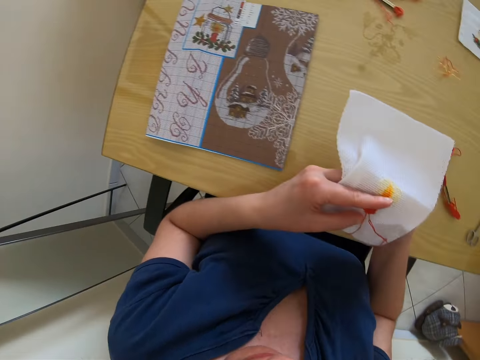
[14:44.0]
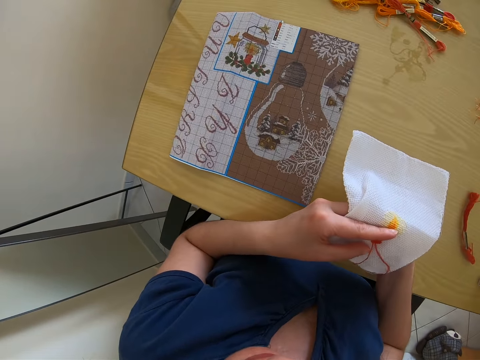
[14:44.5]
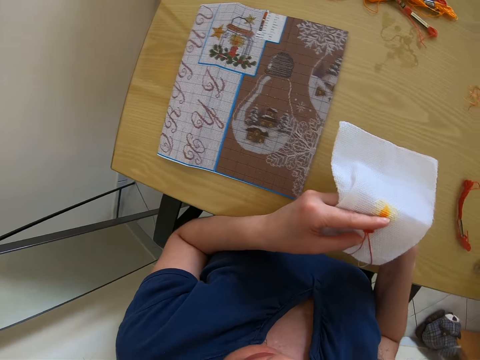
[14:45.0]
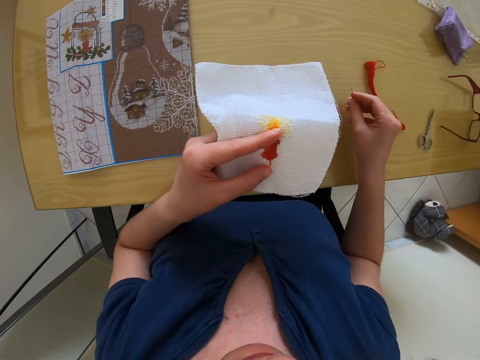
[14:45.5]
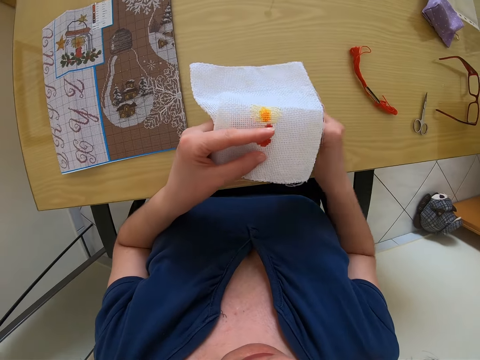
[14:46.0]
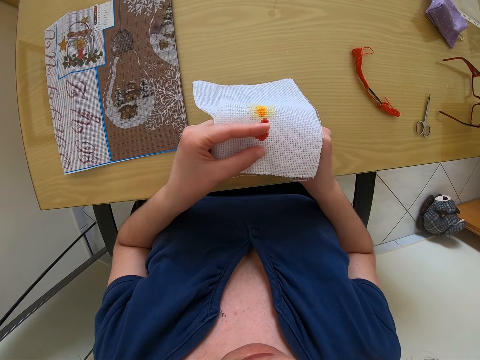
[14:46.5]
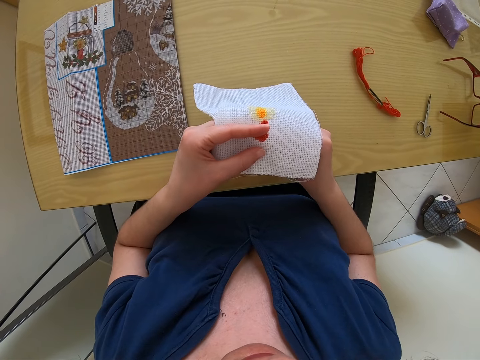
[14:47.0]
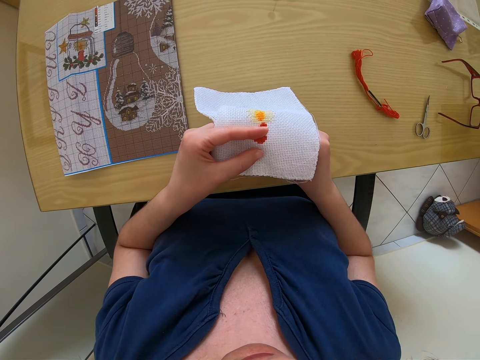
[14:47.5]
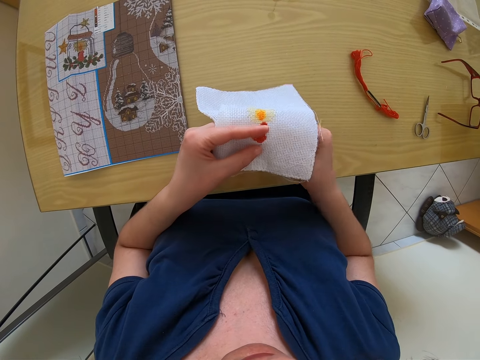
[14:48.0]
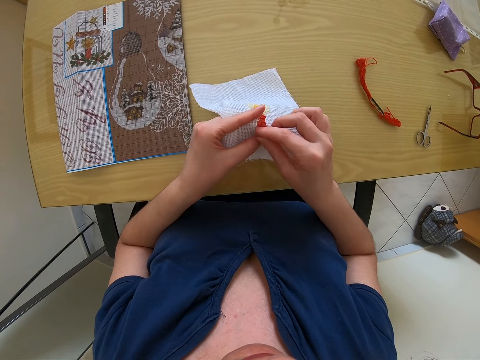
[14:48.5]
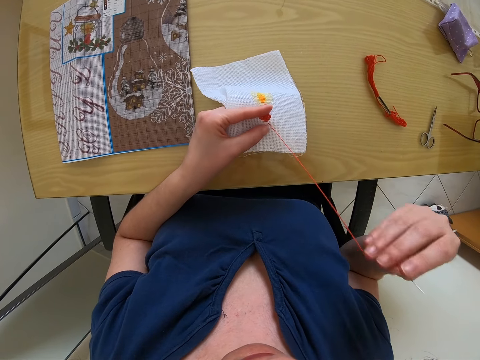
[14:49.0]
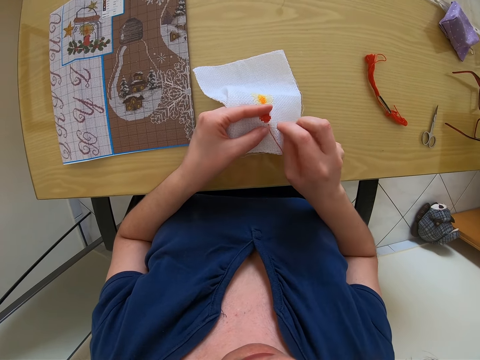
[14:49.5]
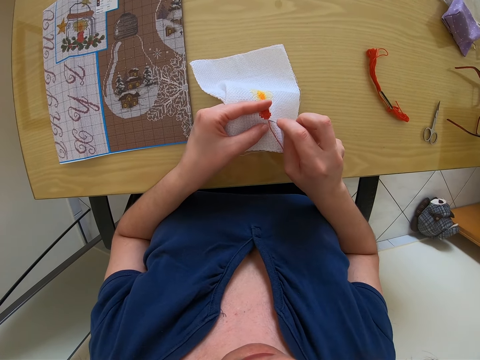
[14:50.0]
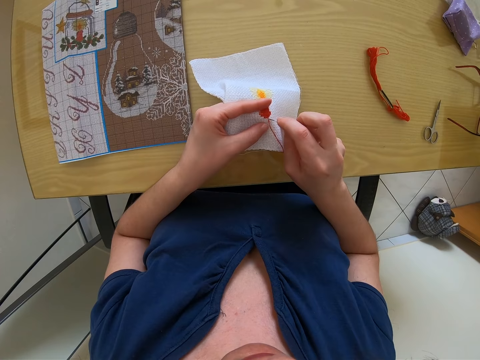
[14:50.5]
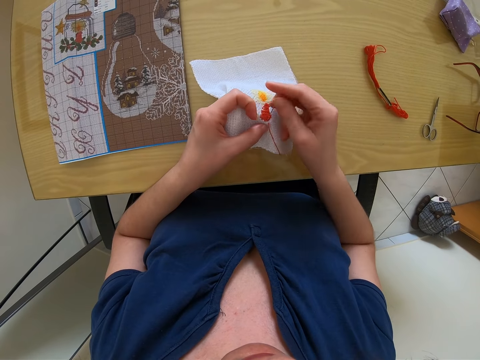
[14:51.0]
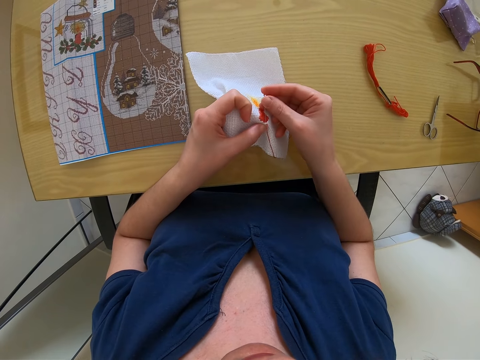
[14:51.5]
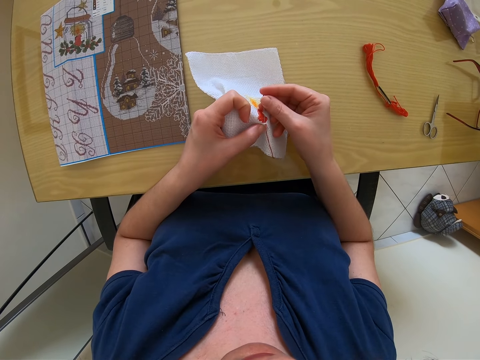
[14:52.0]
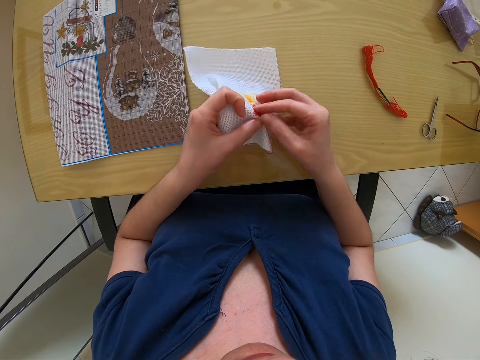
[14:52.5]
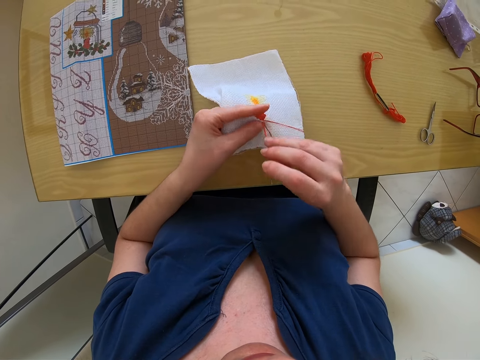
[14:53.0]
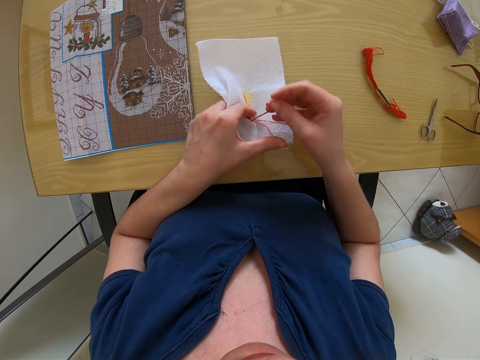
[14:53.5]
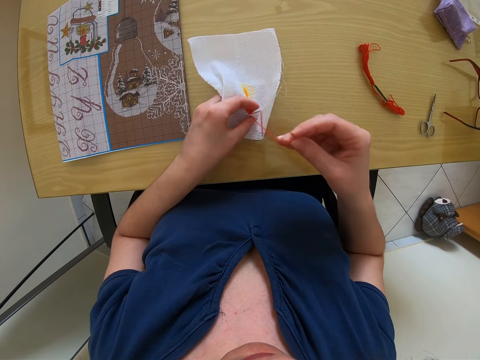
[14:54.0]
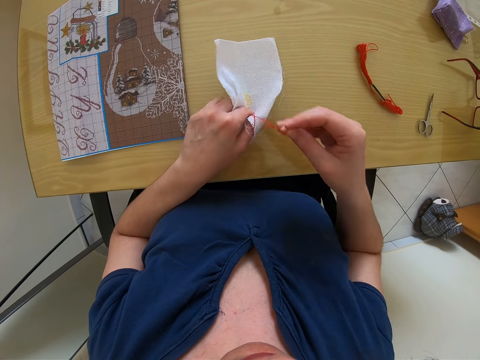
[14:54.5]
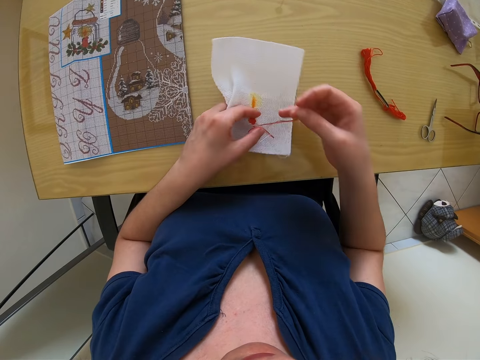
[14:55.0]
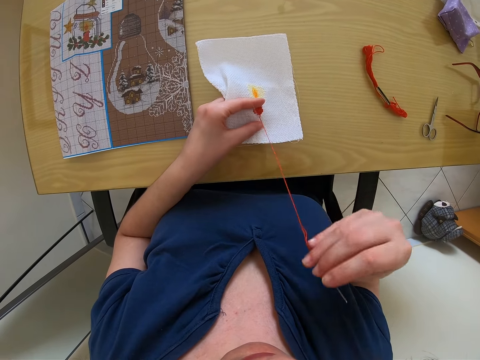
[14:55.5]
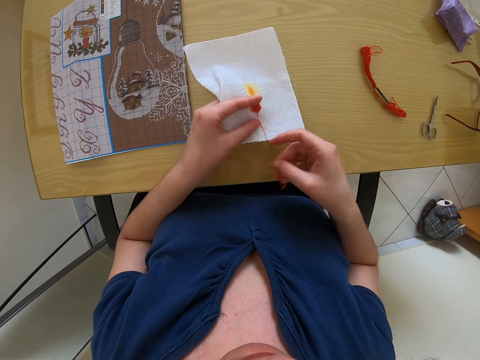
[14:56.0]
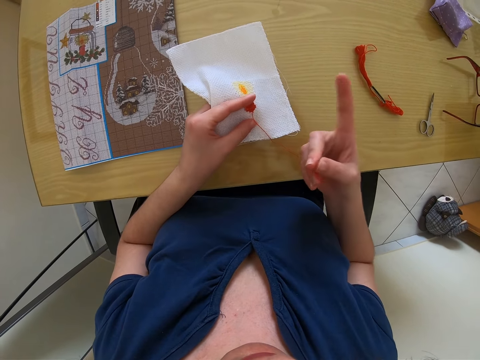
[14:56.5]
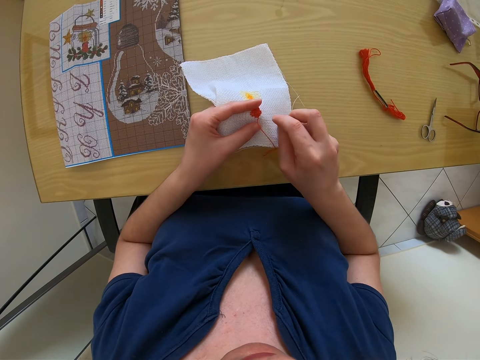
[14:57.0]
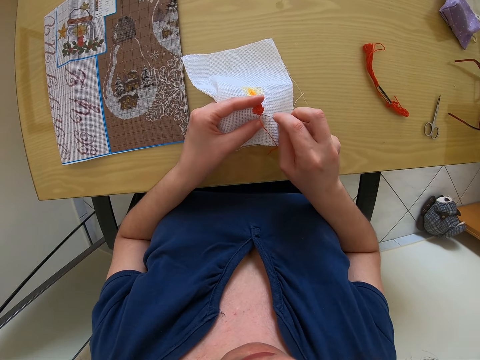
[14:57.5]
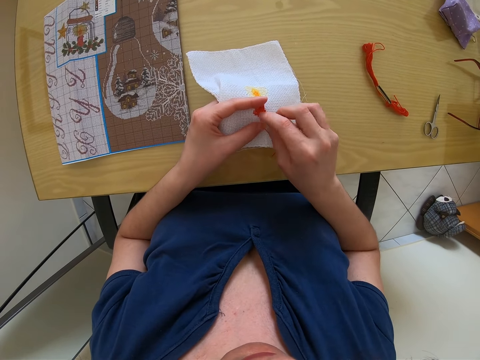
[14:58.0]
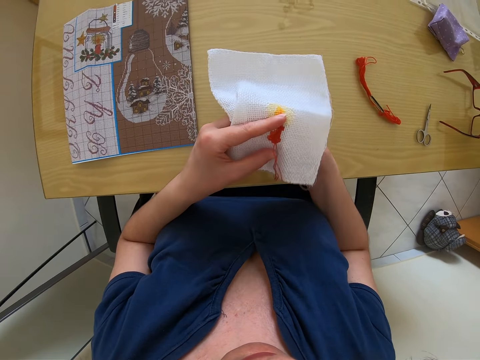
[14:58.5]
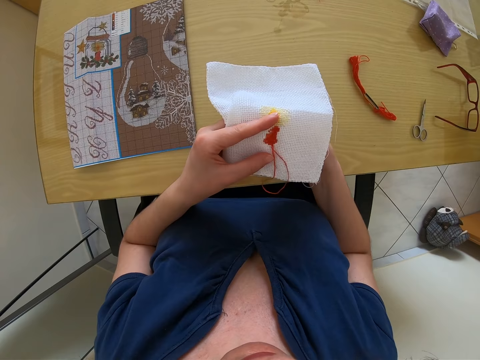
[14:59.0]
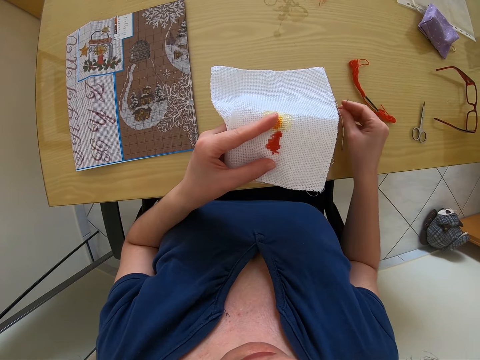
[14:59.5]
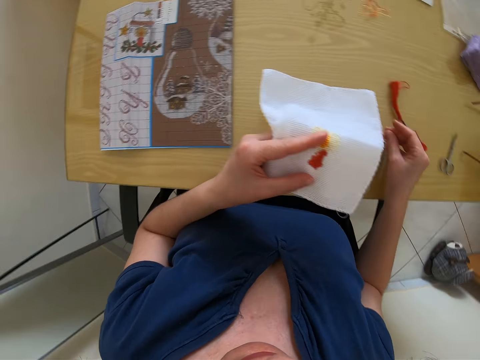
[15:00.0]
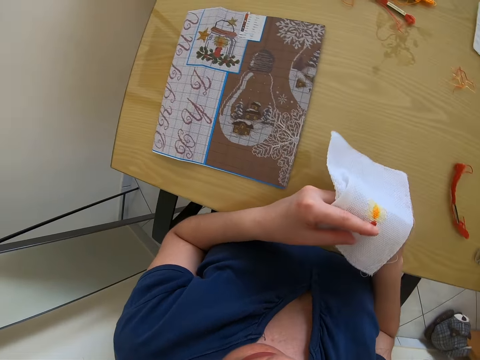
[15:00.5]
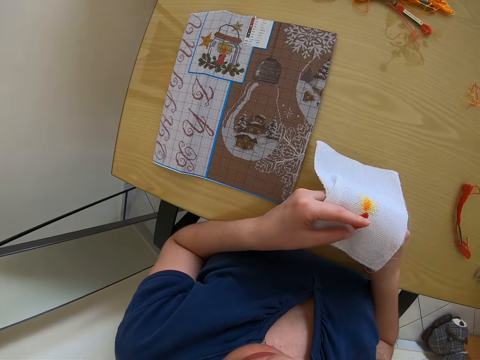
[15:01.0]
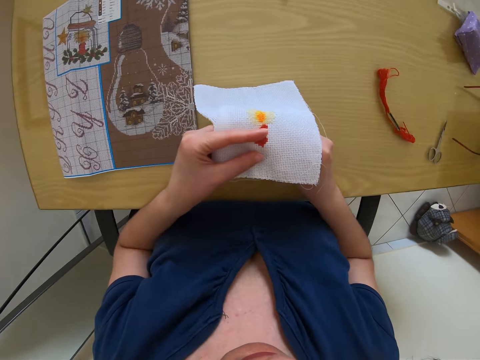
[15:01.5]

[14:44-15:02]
The camera wearer sews the piece of cloth. She pulls the thread. She sews the piece of cloth. She pulls the thread. She sews the piece of cloth. She pulls the thread. She moves a strand of fabric on the fabric with her left index finger. She sews the piece of cloth. She pulls the thread.

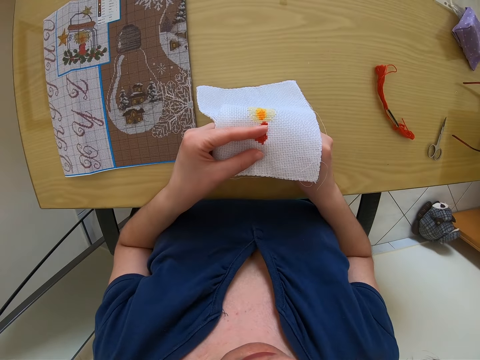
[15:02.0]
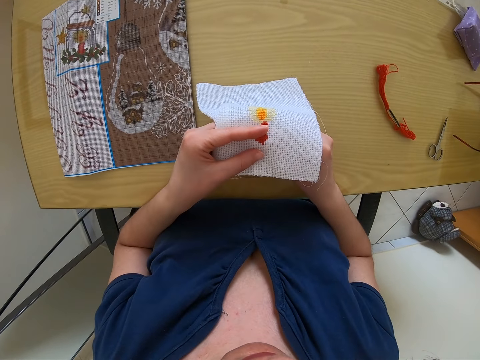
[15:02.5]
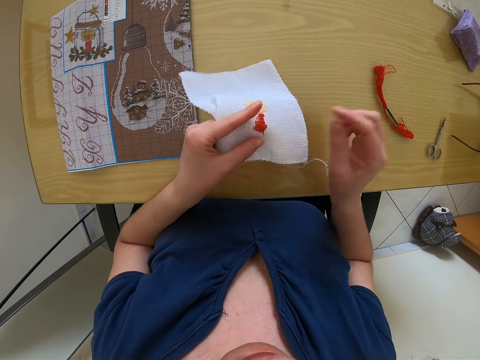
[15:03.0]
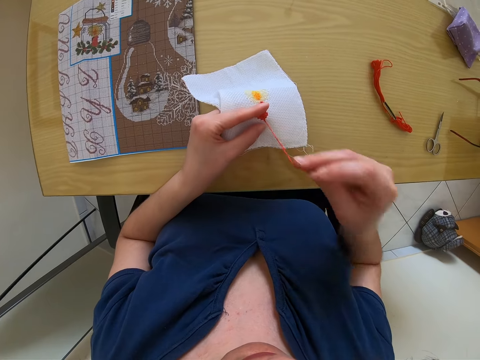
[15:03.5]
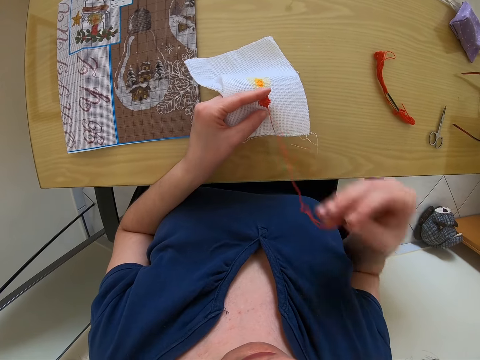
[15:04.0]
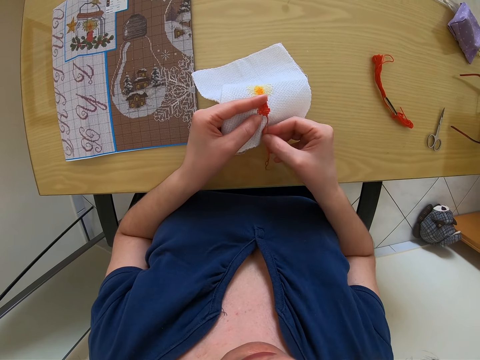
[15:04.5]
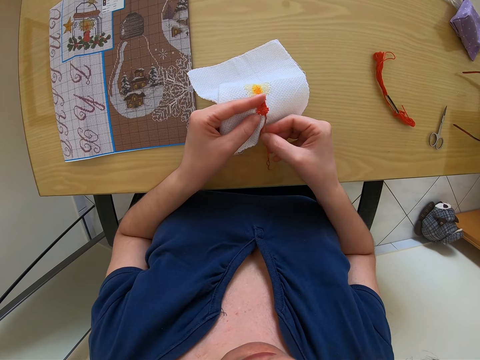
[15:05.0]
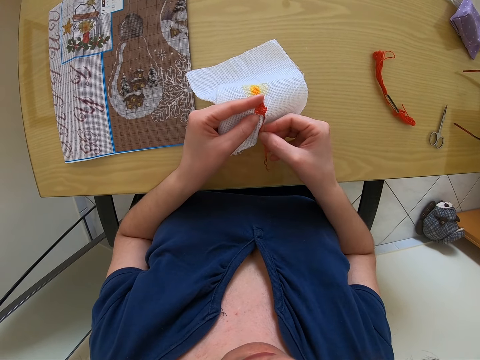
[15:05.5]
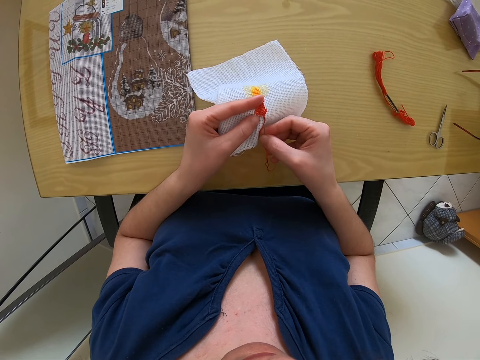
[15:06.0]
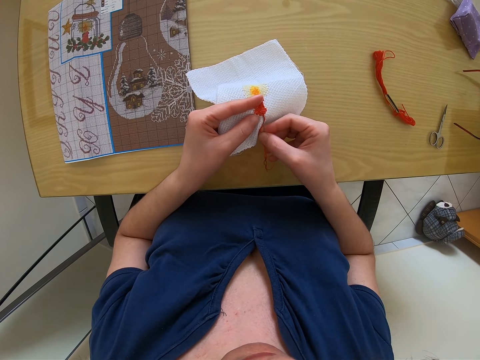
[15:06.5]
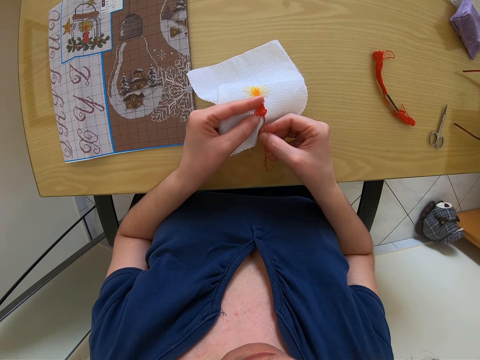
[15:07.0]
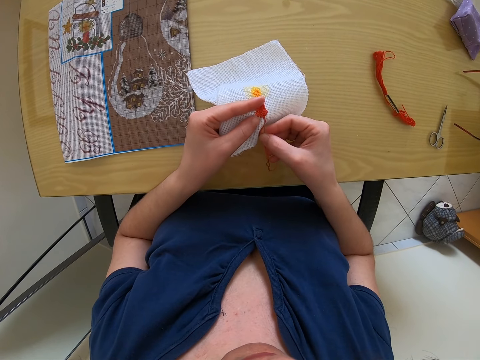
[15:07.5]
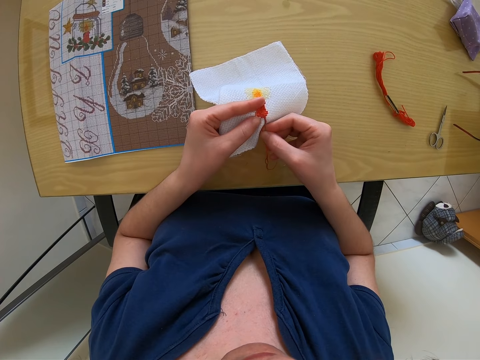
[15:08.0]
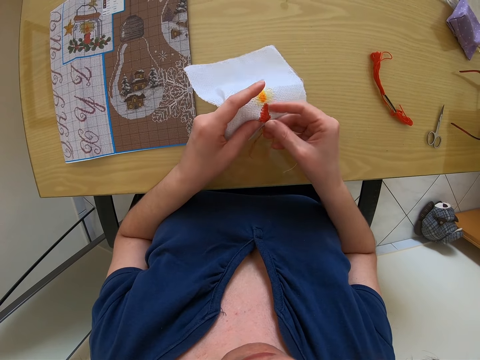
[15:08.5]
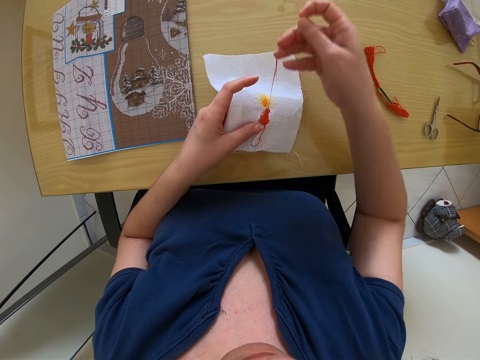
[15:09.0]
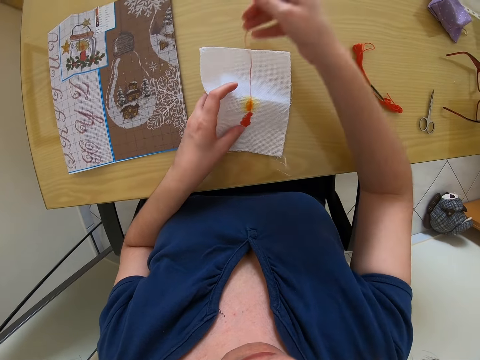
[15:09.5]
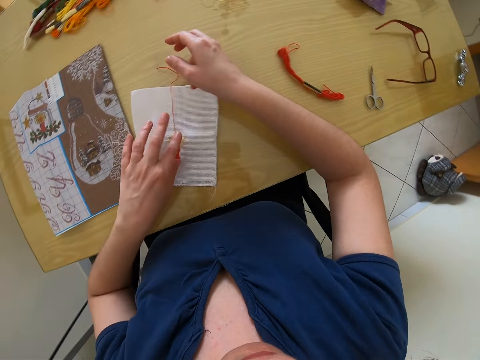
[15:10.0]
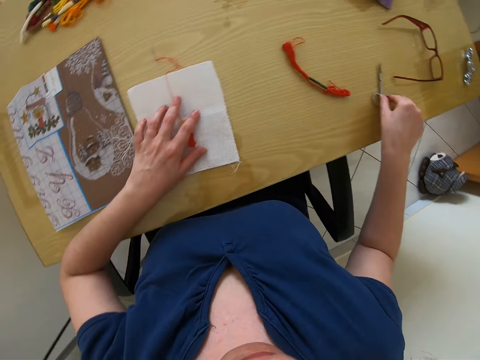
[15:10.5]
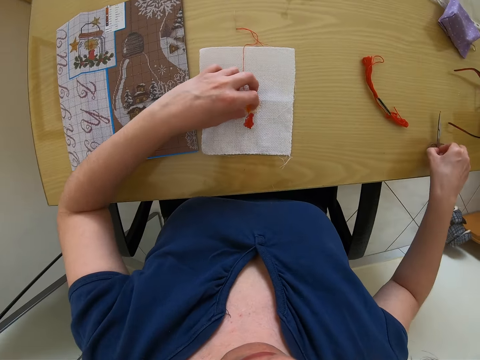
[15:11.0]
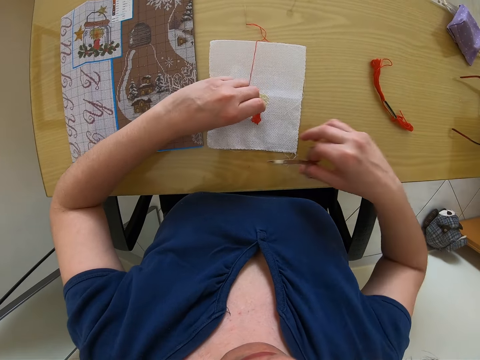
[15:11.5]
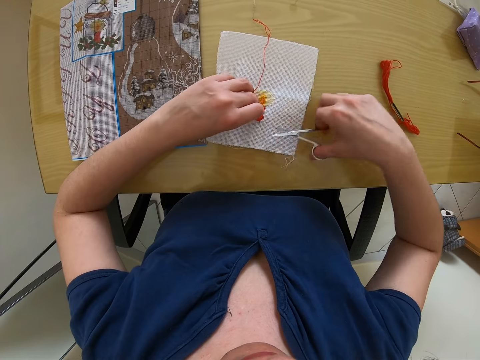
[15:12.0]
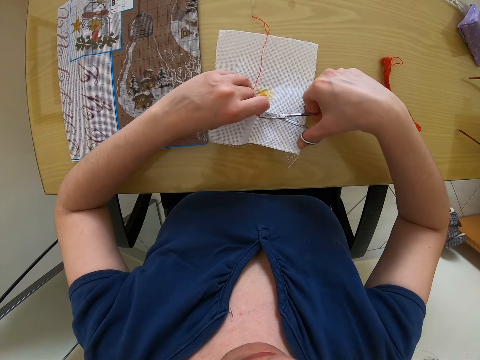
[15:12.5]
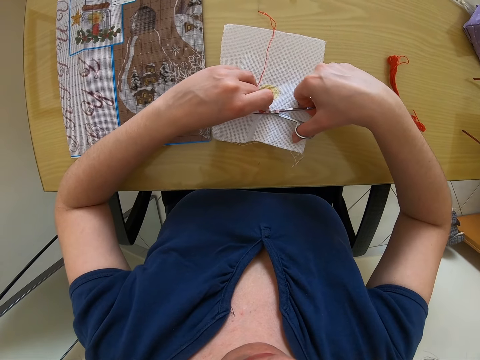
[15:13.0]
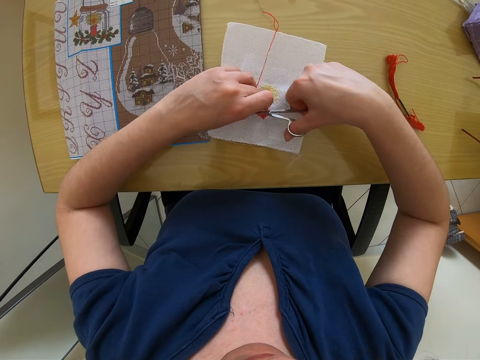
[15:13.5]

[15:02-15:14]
The camera wearer sews the piece of cloth. She pulls the thread. She sews the piece of cloth. She pulls the thread. She drops the fabric in her left hand on the table. She drops the threaded needle in her right hand on the table. She takes a pair of scissors from the table with her right hand. She raises the thread on the fabric with her left hand. She moves a strand of fabric on the fabric with her left index finger. She cuts the thread in her left hand with the scissors in her right hand.
